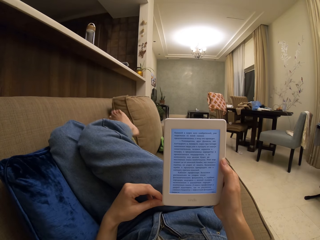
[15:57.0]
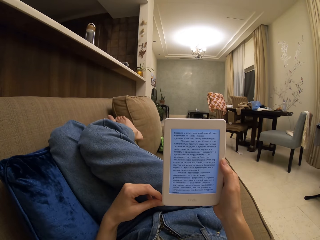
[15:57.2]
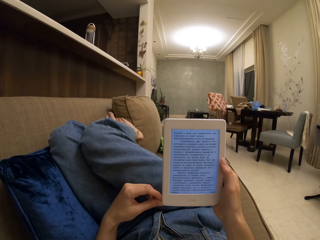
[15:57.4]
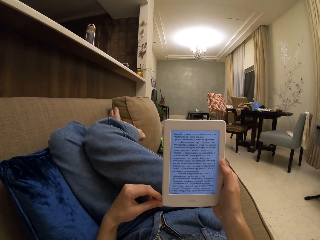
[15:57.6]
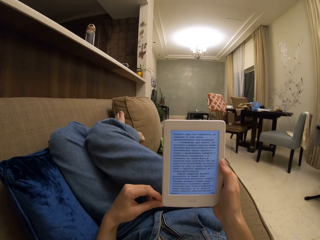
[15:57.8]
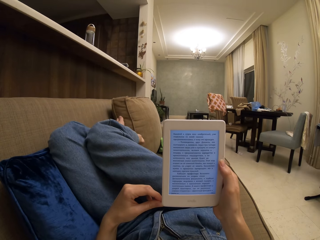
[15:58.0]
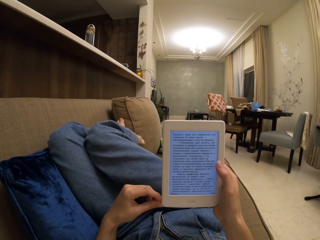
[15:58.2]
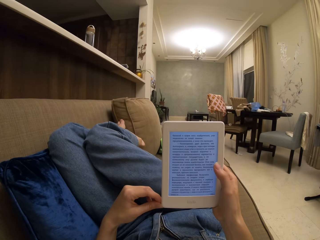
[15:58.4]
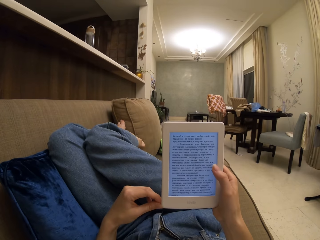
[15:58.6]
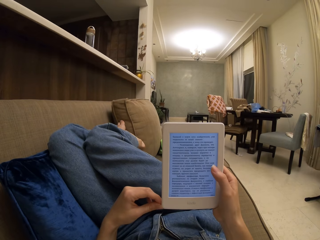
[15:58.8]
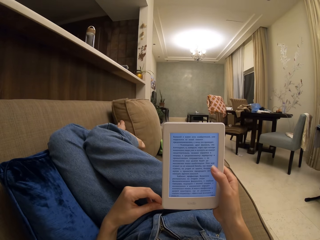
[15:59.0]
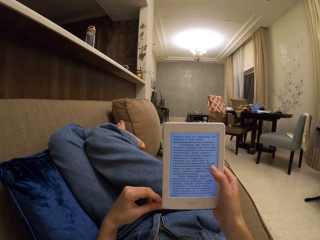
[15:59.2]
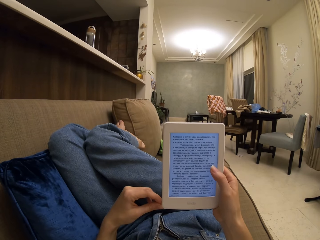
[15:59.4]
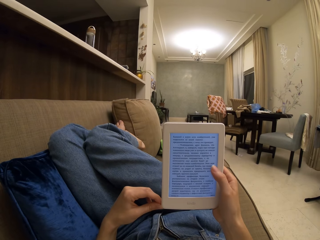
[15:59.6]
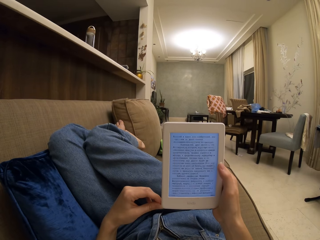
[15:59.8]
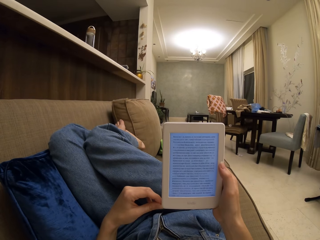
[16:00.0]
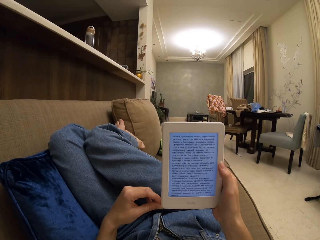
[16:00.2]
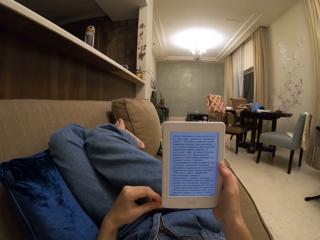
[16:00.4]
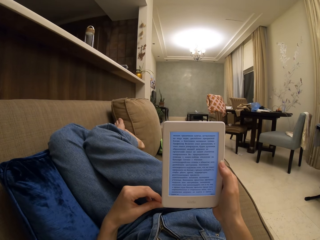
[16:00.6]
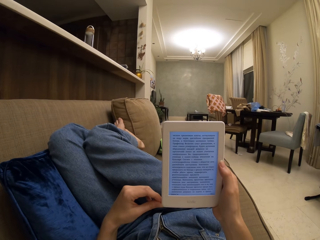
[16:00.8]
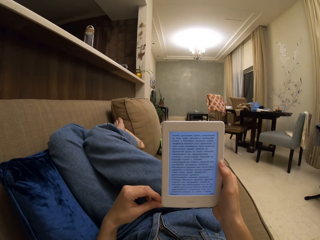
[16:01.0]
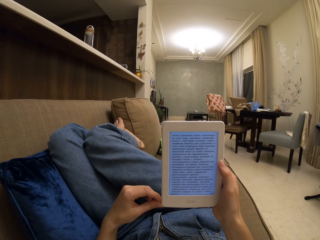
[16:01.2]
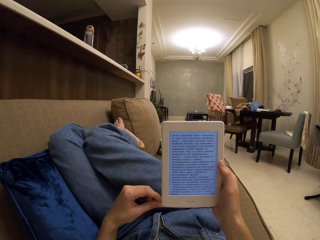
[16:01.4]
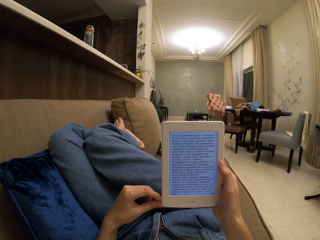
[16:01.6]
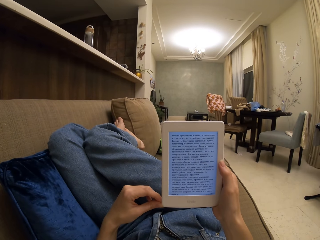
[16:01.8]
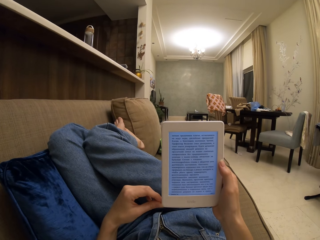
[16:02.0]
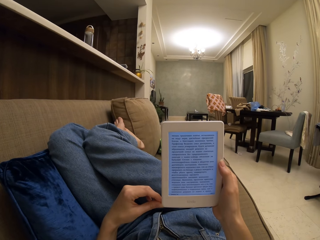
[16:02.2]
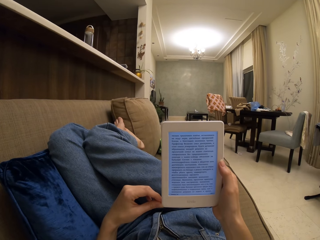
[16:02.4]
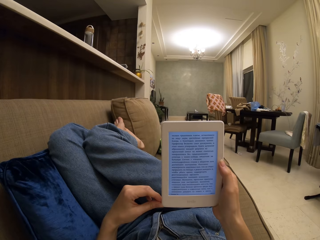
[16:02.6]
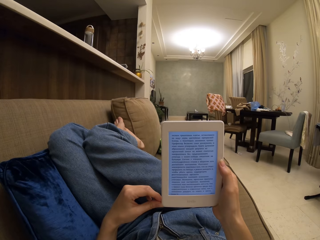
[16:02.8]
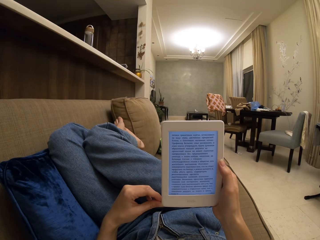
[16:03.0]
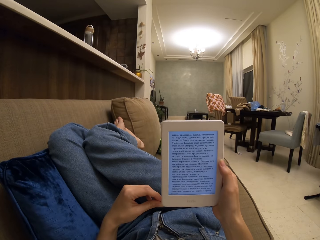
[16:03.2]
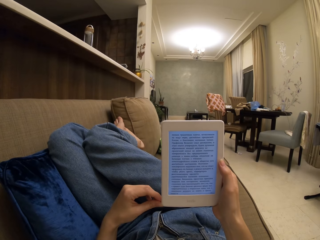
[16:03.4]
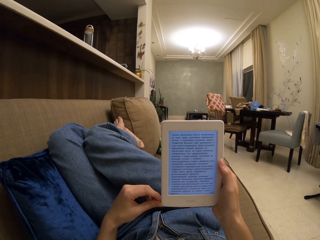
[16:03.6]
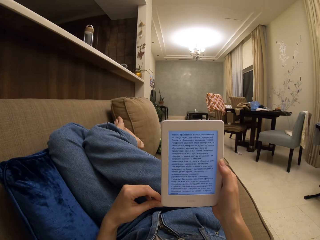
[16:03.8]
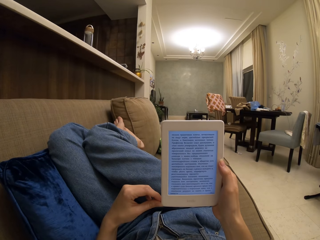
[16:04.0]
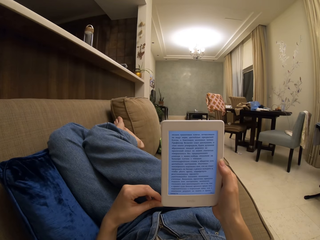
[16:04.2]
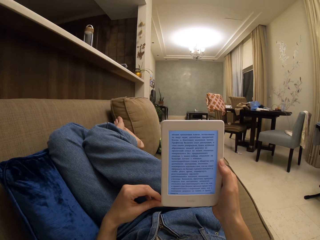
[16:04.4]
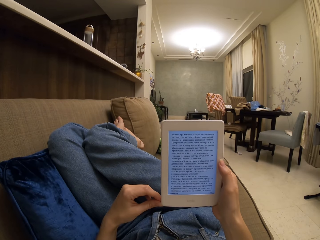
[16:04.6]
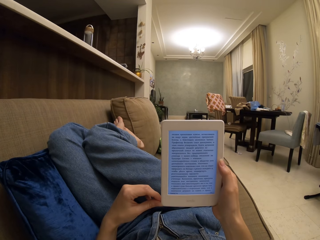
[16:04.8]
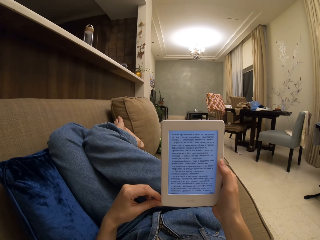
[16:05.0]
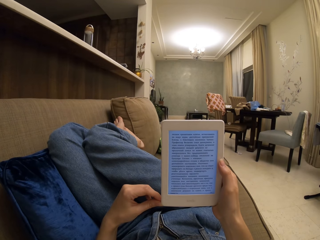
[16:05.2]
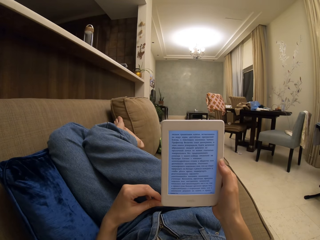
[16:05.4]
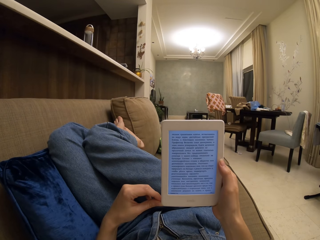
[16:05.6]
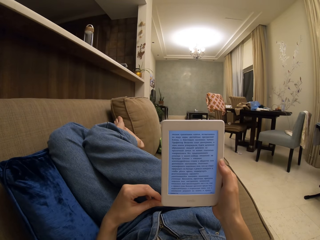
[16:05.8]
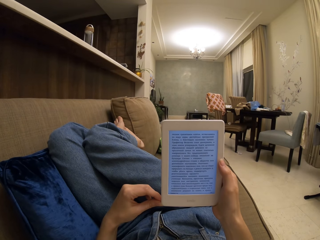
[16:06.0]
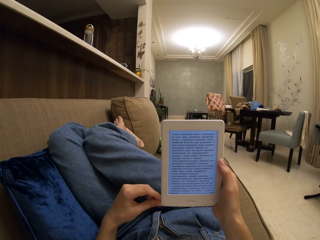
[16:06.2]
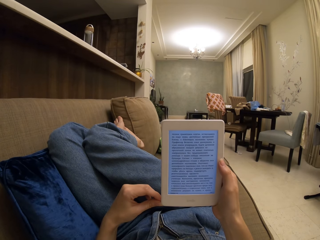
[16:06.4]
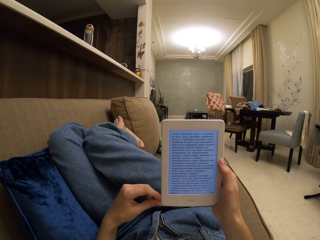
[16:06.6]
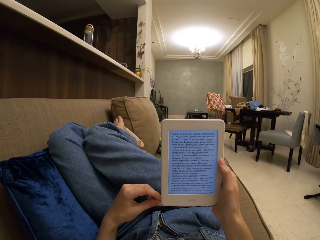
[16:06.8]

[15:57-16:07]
The camera wearer operates the tablet. They touch the screen. They read a book on the tablet.

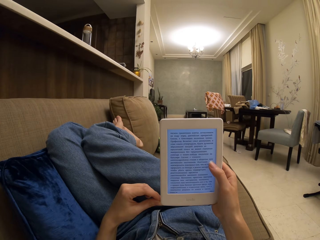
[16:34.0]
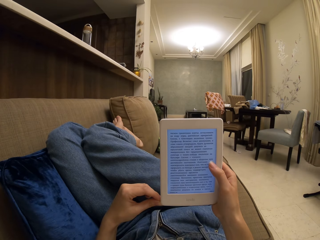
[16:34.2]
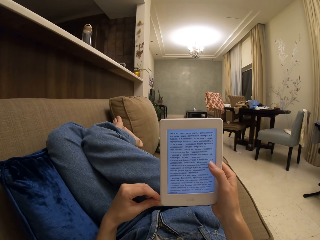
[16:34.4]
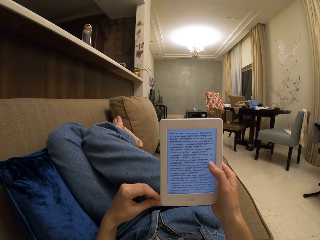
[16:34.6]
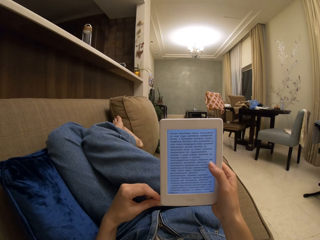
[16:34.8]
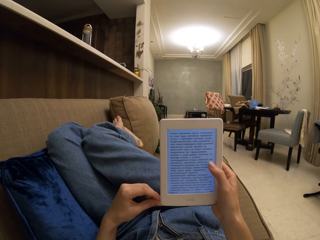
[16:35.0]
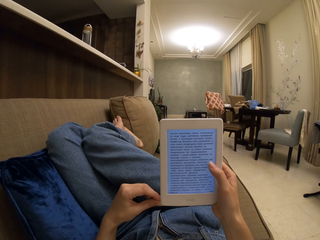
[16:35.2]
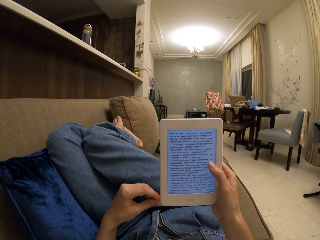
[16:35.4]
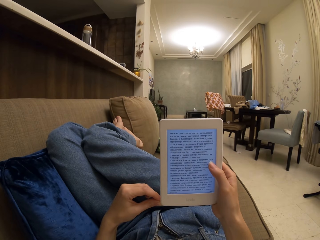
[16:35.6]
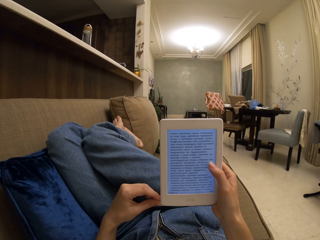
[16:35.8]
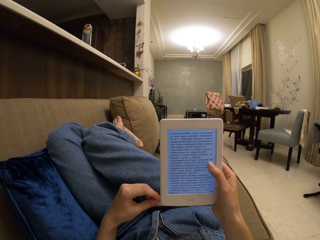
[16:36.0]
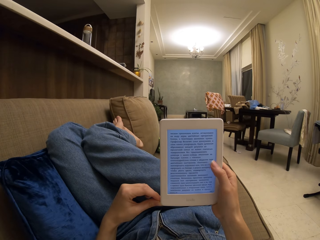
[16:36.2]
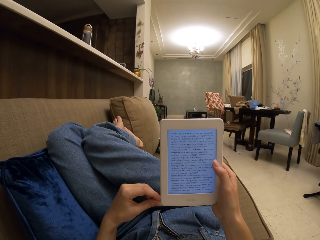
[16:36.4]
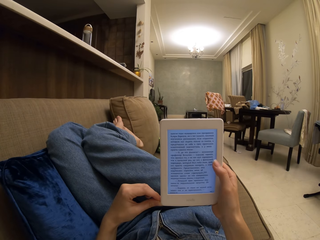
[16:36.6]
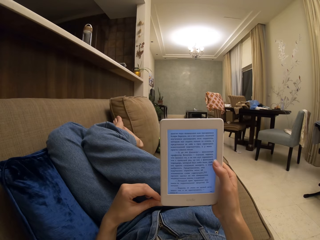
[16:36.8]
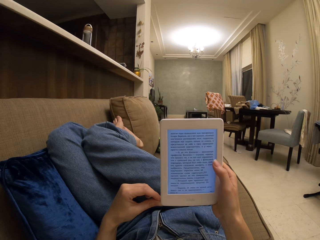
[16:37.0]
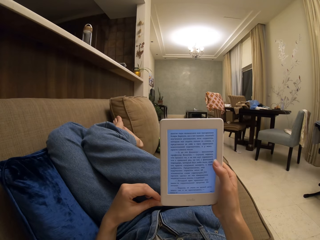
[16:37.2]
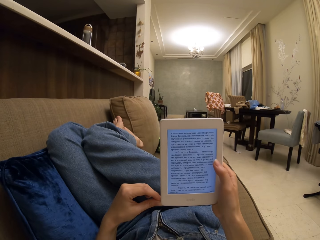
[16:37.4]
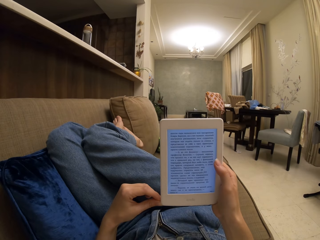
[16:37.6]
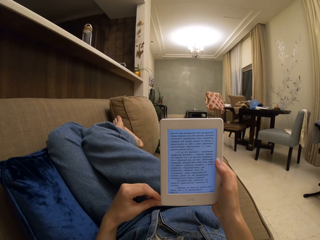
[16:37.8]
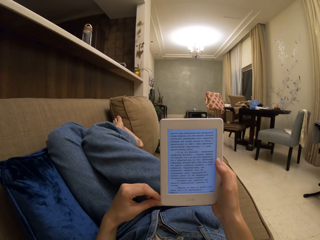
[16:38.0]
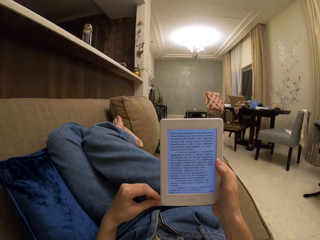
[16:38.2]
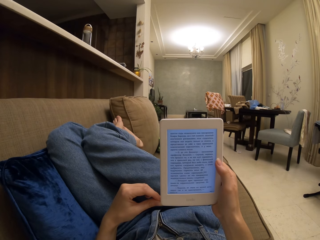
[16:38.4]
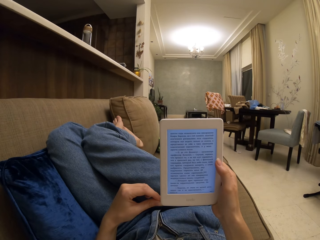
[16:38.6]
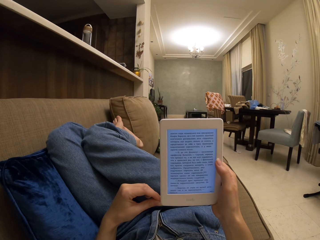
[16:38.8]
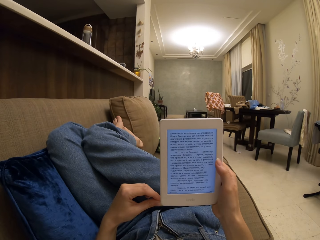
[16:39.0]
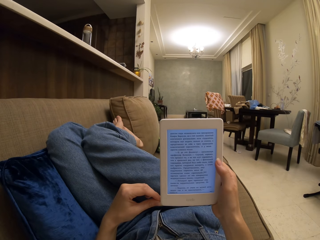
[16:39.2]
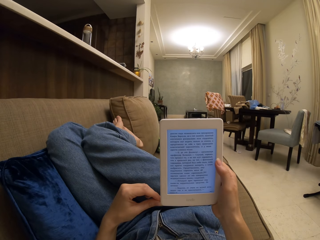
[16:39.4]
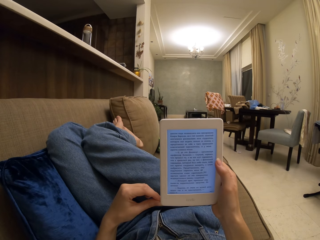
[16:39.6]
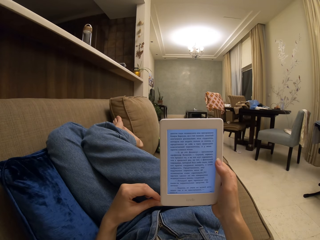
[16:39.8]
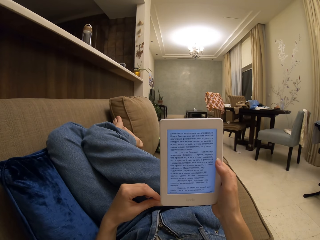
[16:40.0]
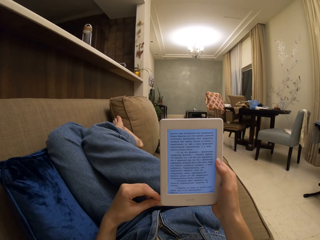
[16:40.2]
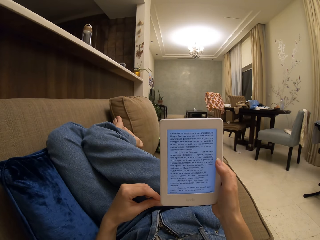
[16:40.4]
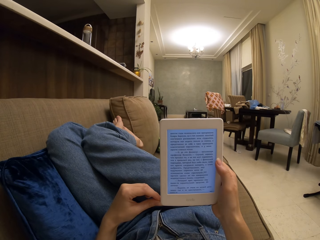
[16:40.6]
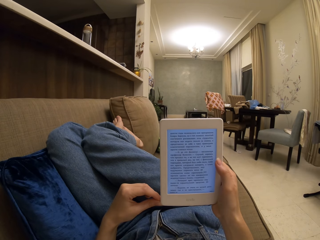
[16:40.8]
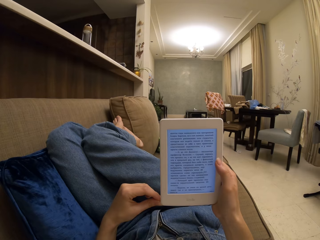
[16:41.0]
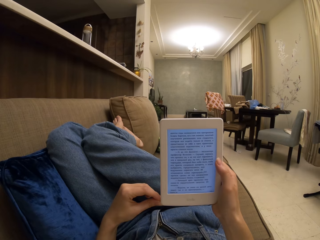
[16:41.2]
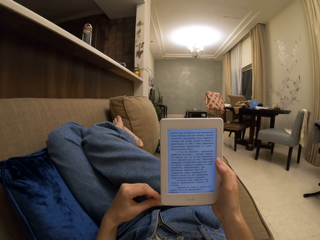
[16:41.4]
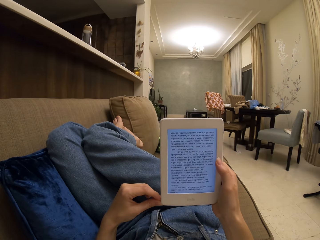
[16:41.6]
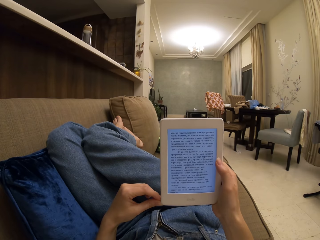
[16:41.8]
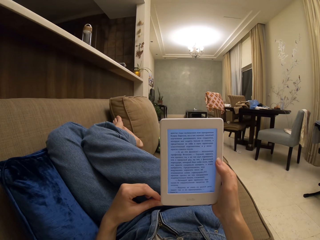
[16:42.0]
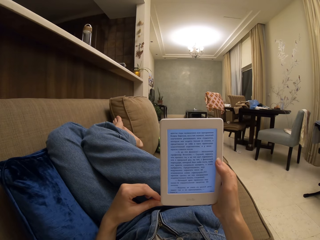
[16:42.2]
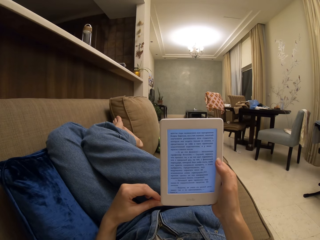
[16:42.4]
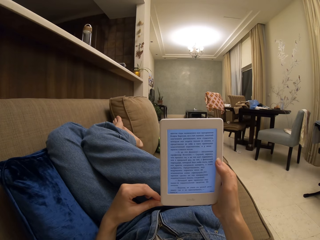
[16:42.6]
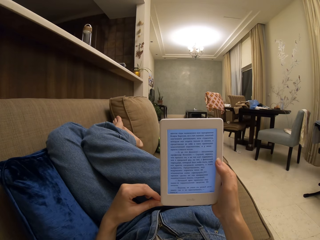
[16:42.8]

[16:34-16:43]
The camera wearer operates the tablet. They touch the screen. They read a book on the tablet.
